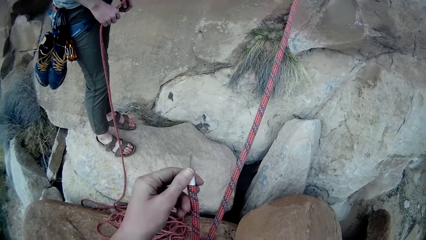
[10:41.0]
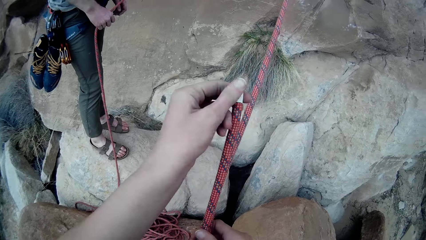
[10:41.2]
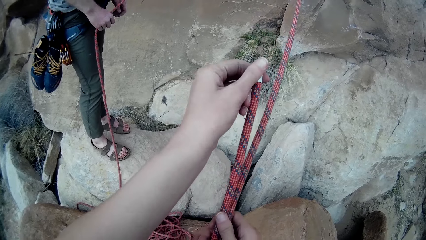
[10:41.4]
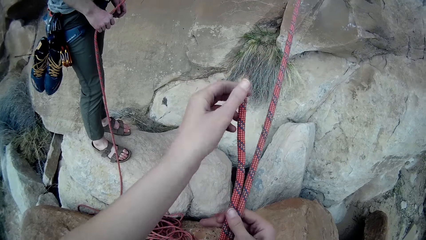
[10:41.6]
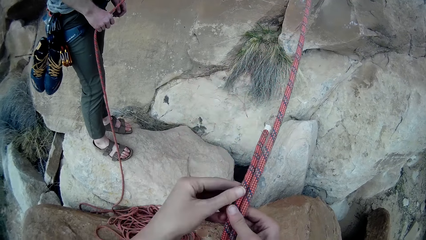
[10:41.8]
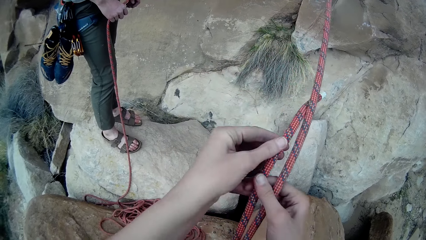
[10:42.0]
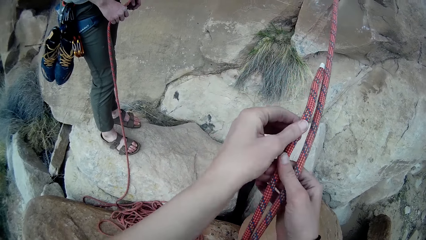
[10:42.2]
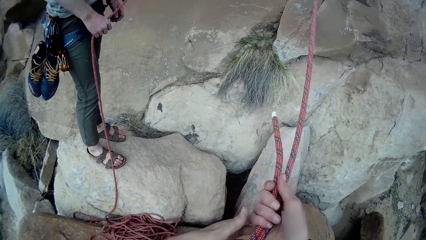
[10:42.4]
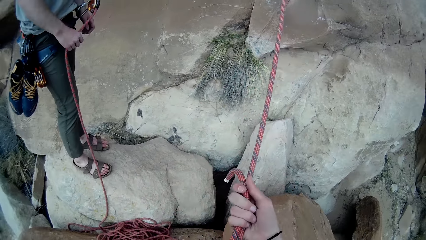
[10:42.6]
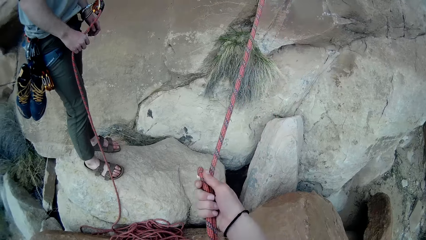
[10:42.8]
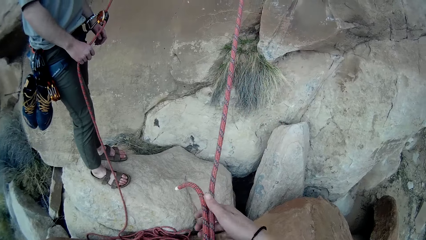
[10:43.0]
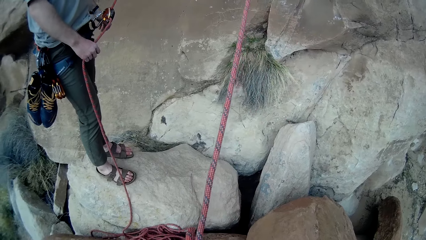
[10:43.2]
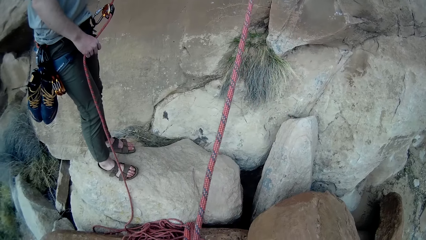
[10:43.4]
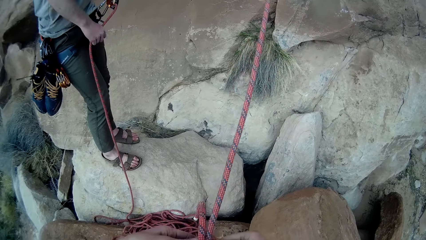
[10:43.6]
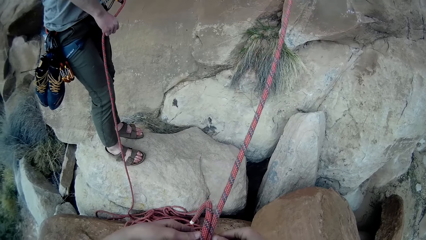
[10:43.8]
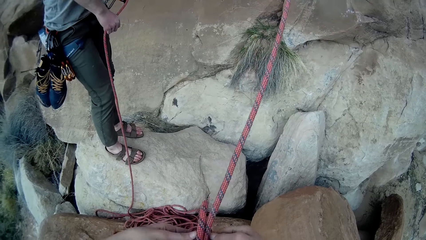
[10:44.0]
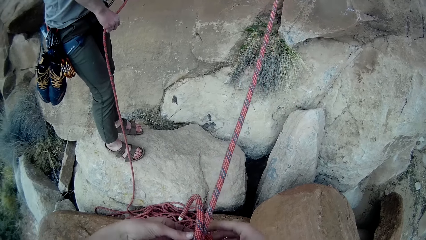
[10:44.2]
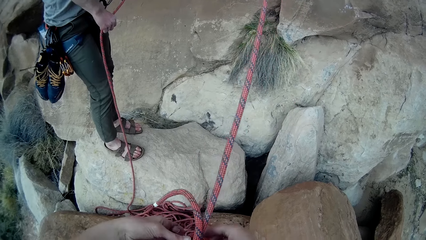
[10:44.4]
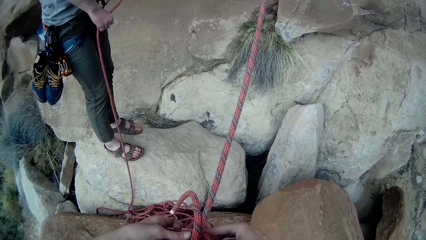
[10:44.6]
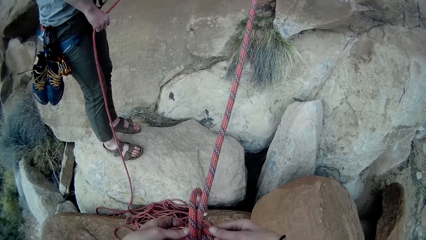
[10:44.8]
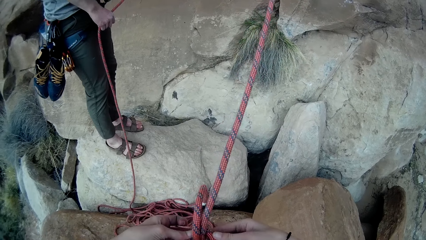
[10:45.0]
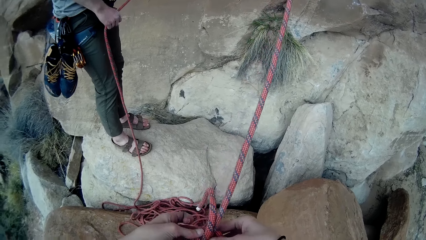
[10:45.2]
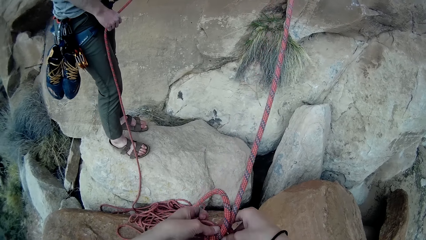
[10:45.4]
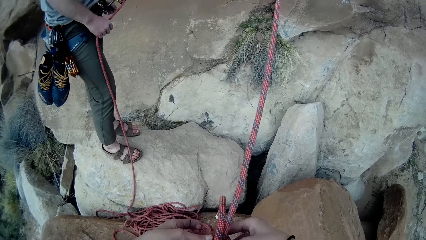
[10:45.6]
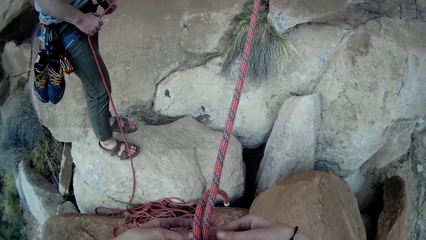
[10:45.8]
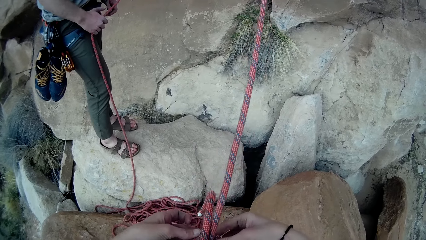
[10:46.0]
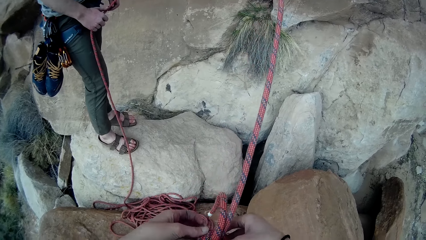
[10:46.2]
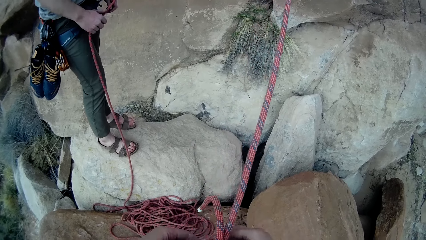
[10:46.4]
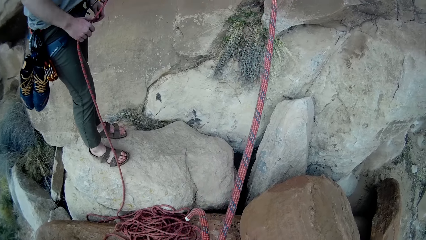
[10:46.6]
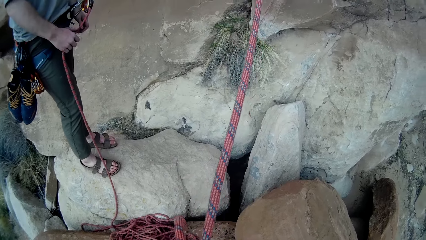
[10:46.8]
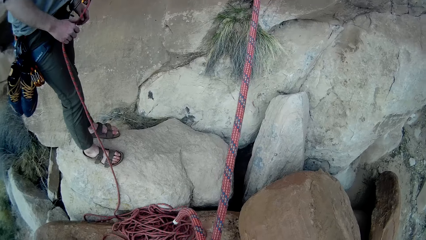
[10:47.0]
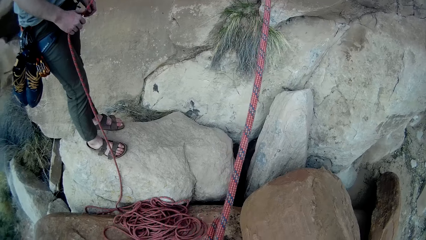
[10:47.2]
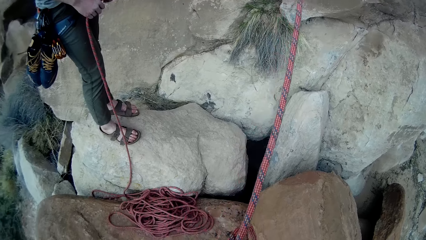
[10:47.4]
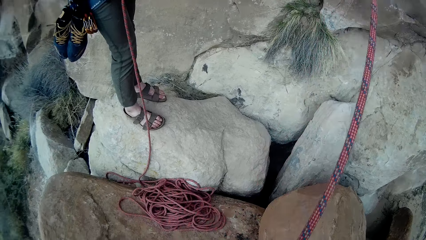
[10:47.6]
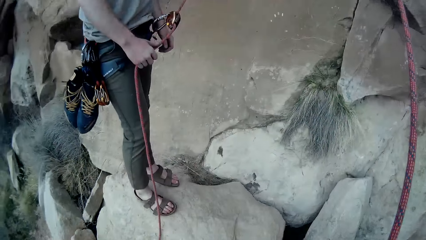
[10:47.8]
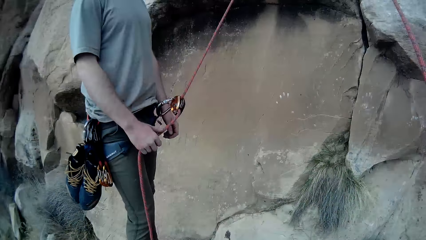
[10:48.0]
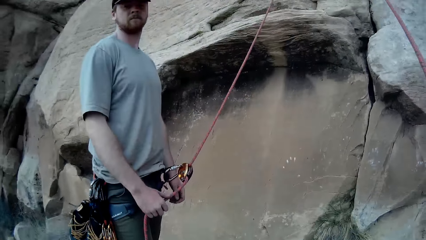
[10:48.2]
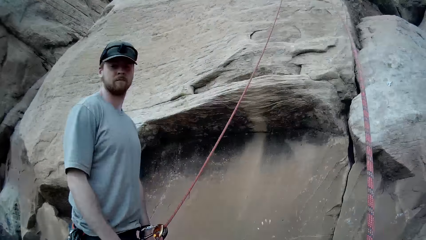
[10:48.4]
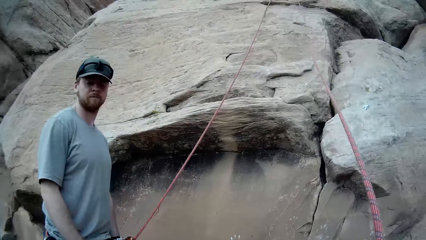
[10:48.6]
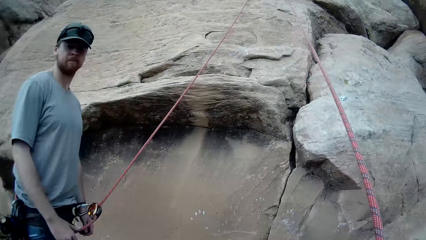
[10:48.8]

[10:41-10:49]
The camera wearer ties a knot on the rope.

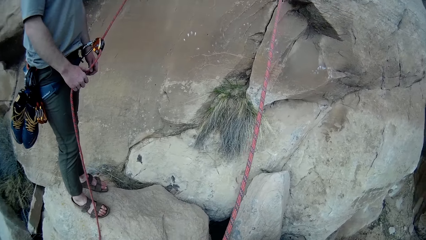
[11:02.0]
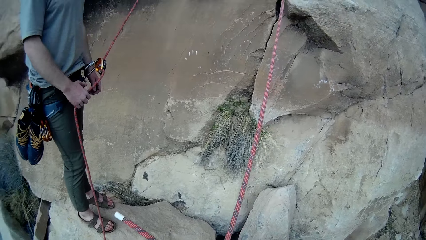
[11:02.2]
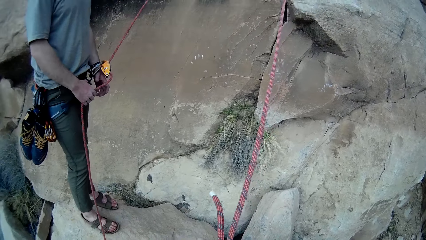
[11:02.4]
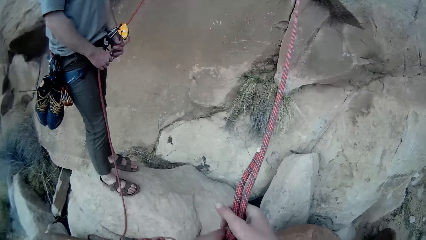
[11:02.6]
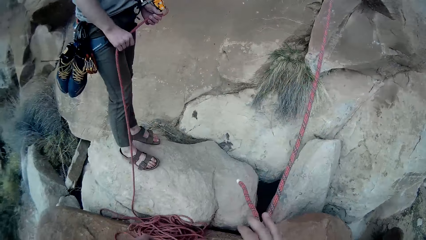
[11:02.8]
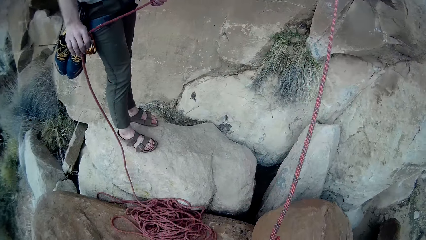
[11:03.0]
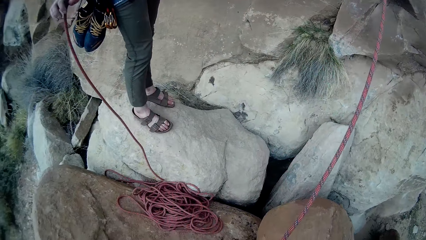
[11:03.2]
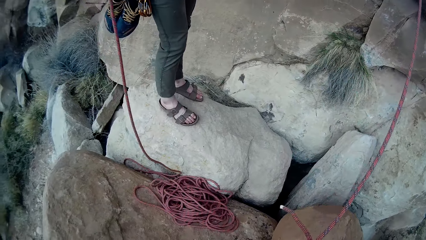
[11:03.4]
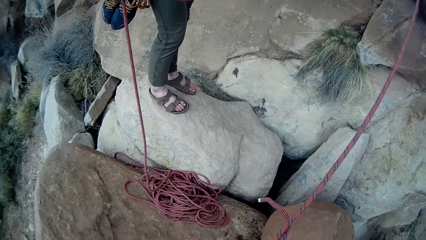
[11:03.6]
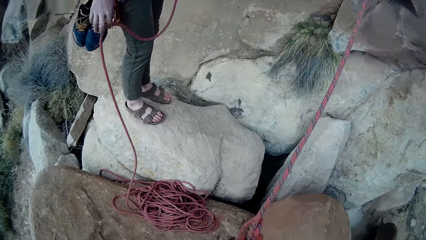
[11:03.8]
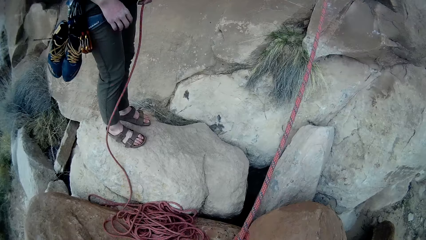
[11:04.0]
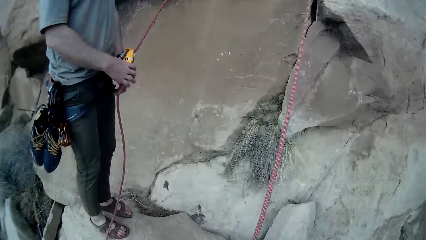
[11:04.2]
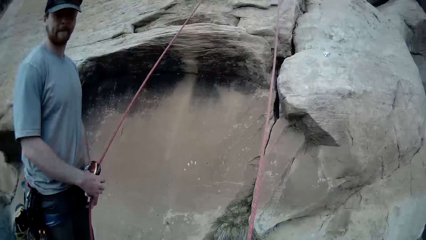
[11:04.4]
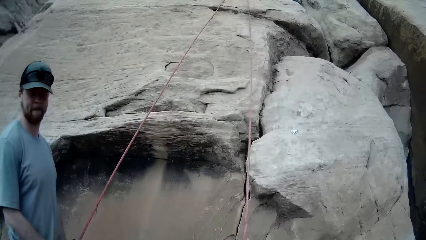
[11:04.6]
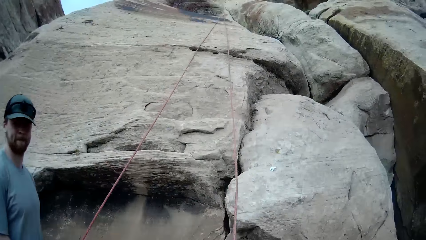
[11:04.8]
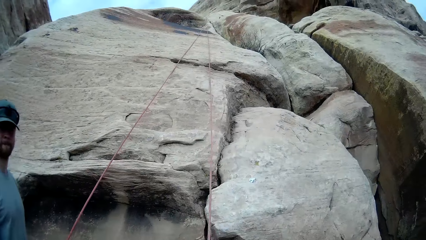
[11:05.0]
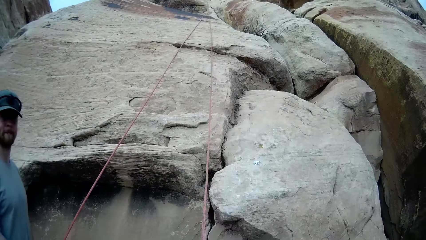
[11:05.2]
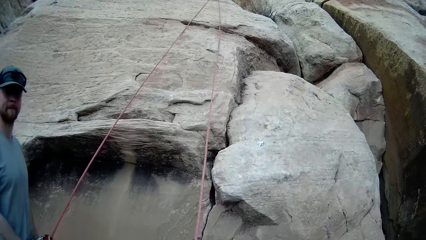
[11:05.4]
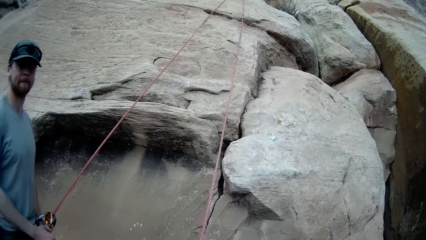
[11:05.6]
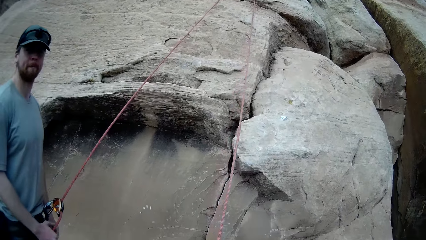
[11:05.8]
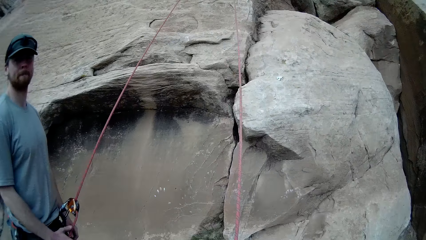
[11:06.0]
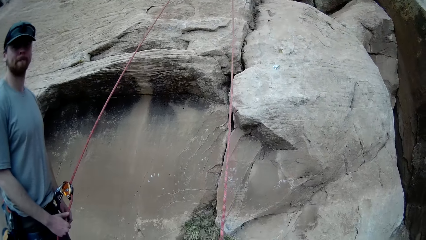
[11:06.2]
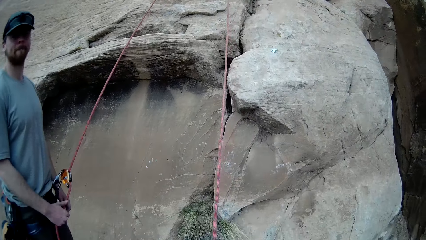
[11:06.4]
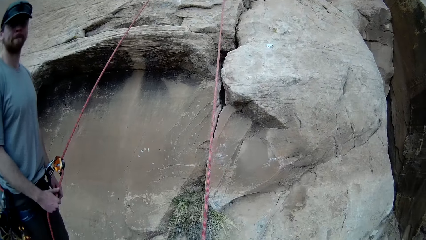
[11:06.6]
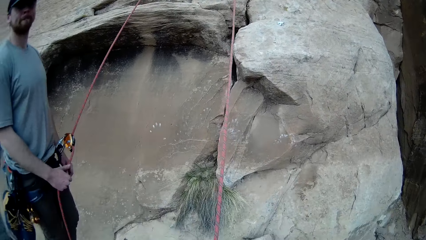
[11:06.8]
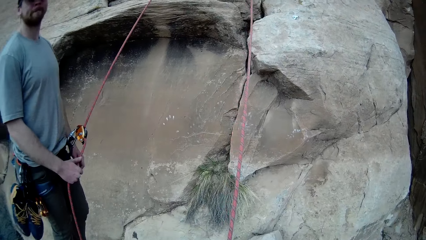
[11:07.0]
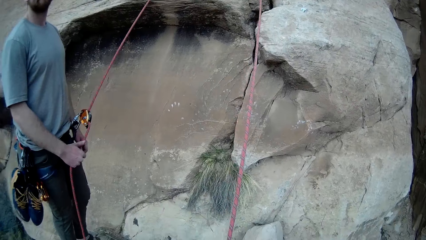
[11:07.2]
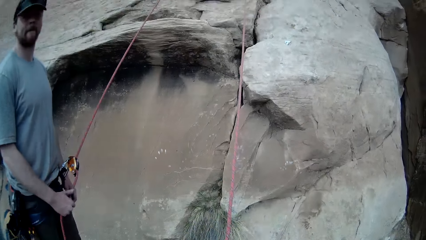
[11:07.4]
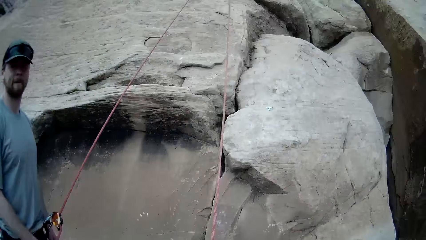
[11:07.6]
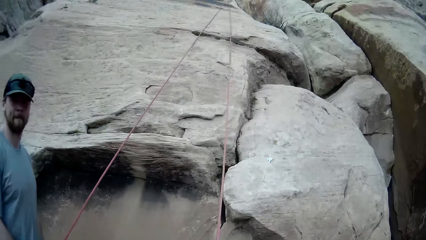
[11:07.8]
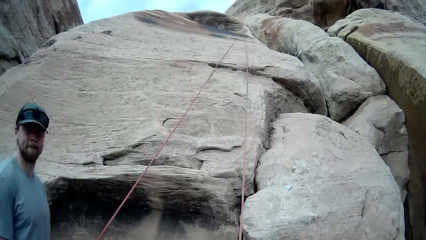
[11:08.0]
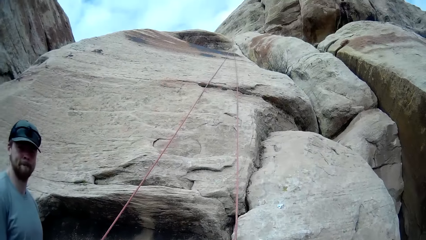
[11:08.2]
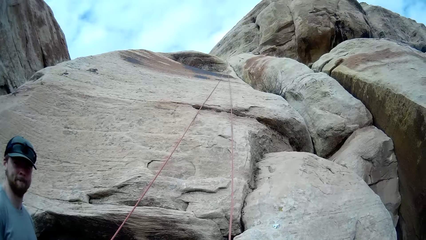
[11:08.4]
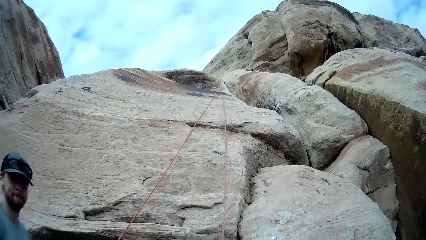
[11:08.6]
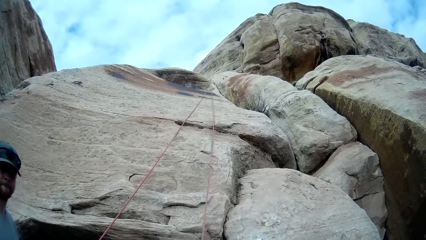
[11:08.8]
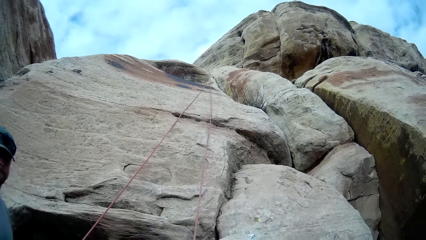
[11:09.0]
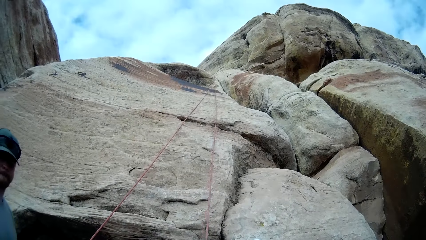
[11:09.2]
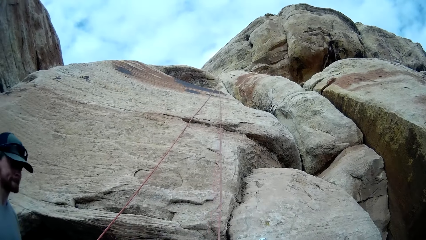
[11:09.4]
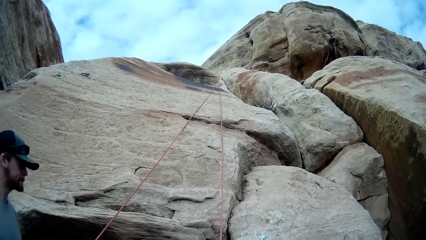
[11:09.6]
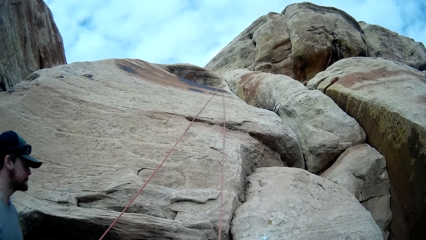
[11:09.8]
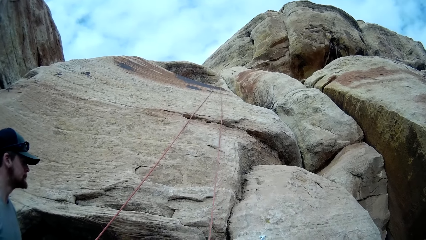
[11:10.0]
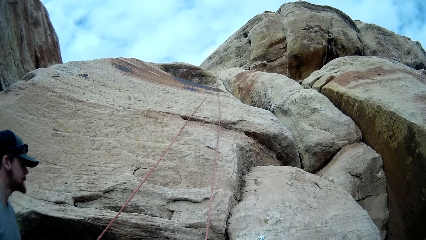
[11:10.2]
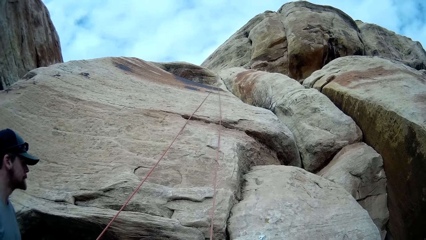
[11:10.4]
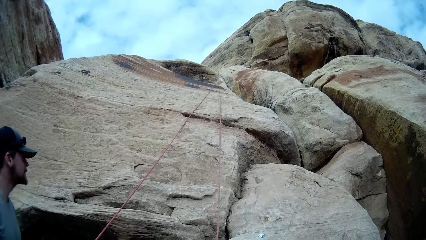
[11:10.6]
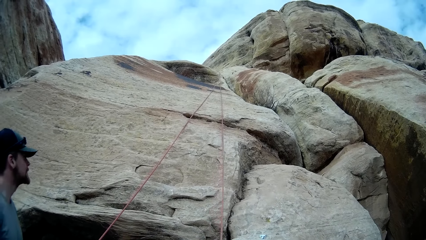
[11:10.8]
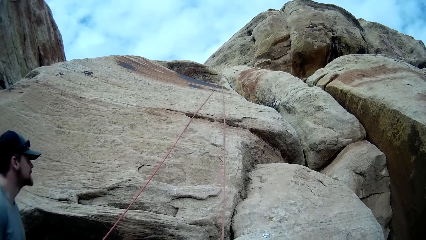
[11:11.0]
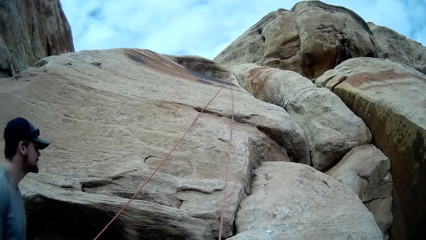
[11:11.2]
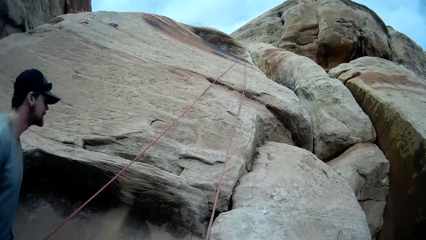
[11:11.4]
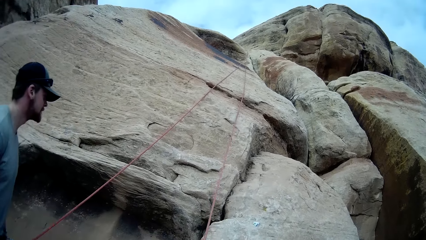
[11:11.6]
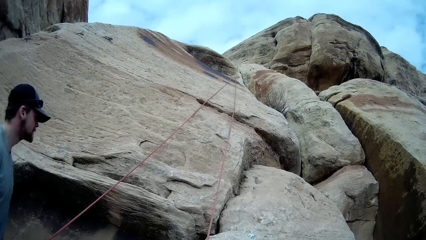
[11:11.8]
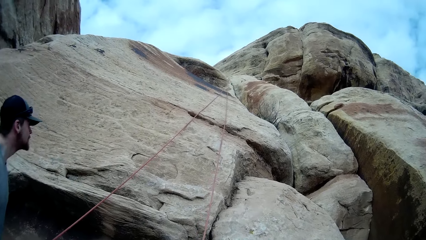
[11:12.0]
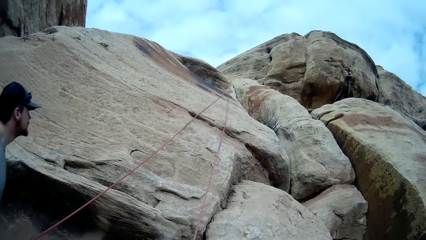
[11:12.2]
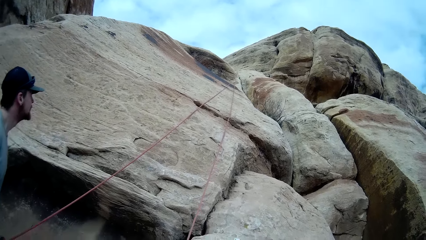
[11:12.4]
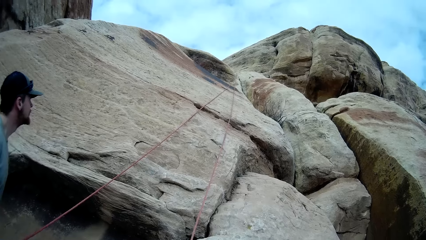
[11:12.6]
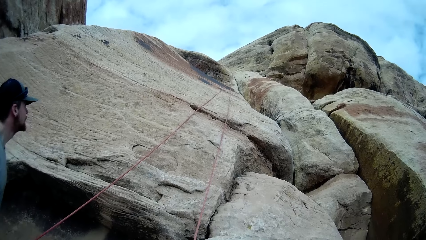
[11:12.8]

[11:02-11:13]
A man lifts the rope. The camera wearer looks around.
